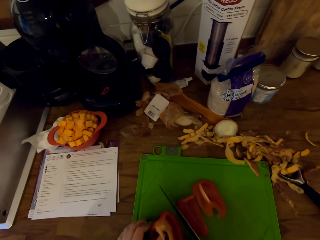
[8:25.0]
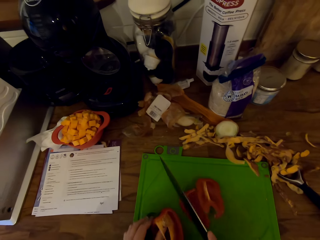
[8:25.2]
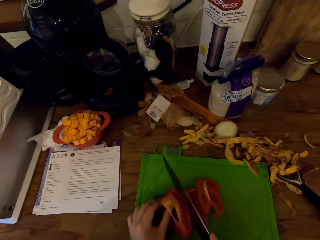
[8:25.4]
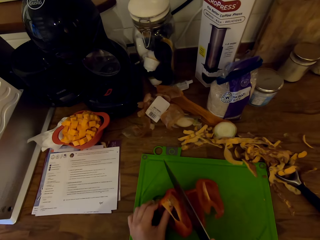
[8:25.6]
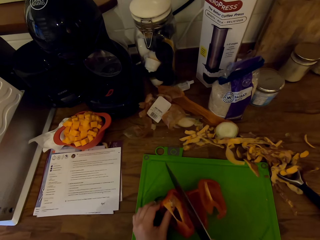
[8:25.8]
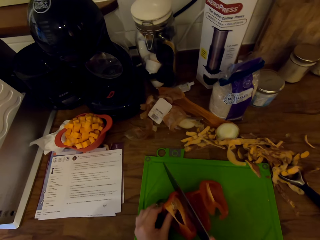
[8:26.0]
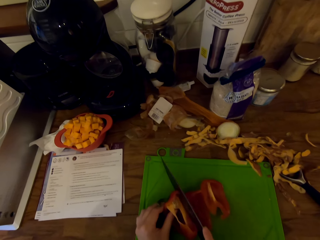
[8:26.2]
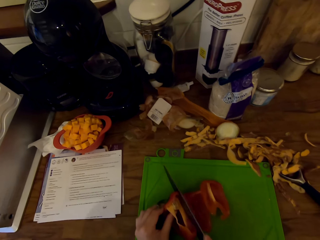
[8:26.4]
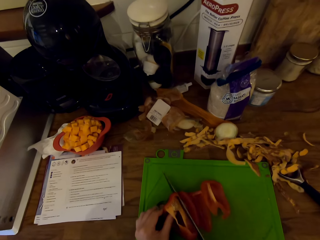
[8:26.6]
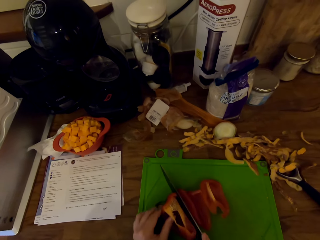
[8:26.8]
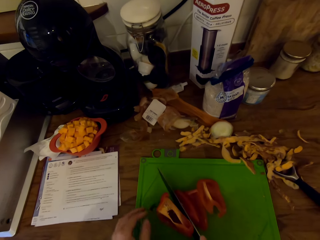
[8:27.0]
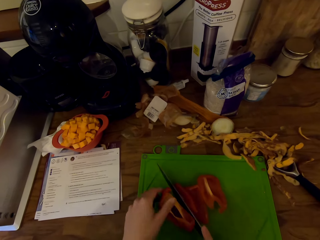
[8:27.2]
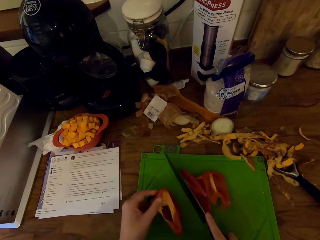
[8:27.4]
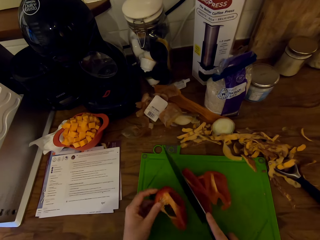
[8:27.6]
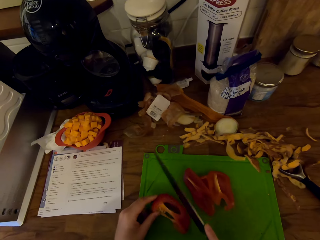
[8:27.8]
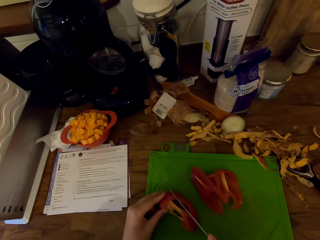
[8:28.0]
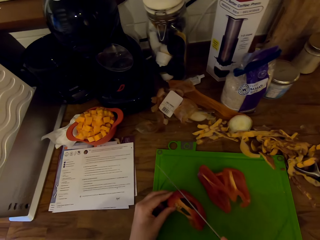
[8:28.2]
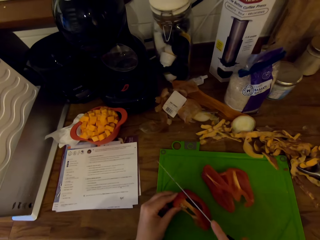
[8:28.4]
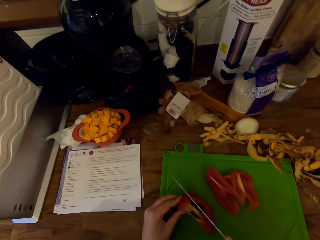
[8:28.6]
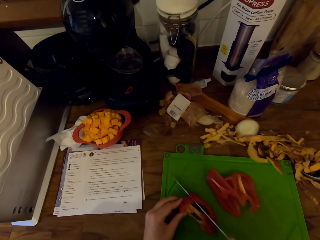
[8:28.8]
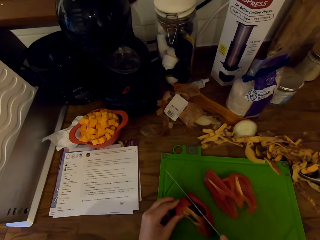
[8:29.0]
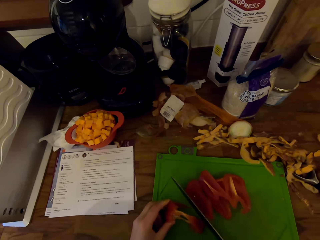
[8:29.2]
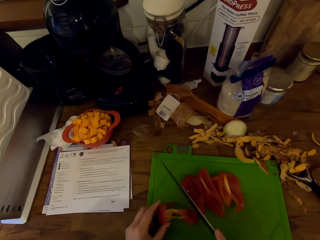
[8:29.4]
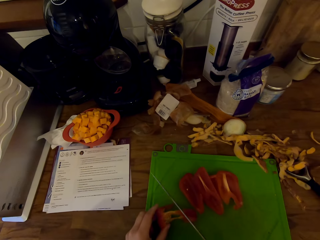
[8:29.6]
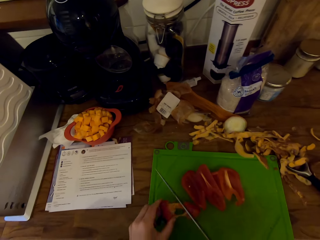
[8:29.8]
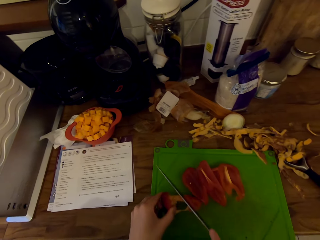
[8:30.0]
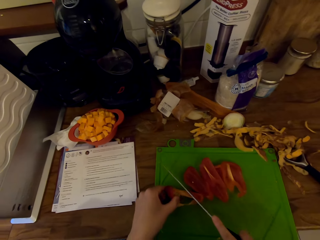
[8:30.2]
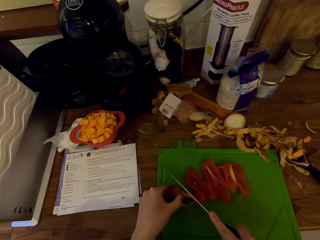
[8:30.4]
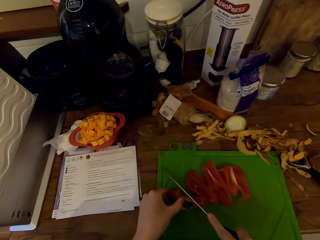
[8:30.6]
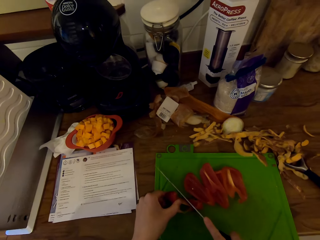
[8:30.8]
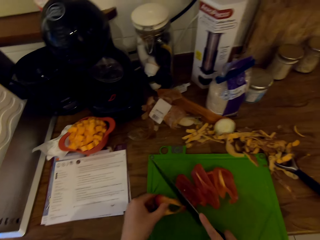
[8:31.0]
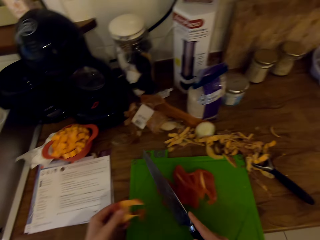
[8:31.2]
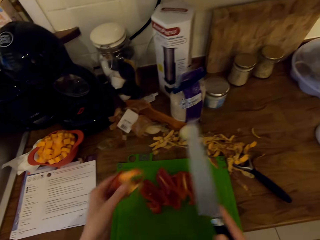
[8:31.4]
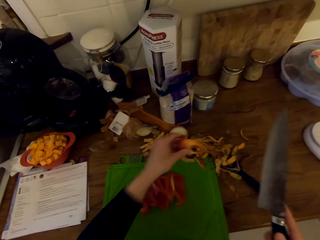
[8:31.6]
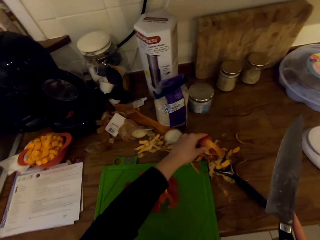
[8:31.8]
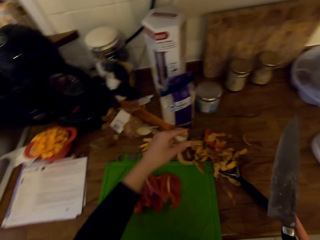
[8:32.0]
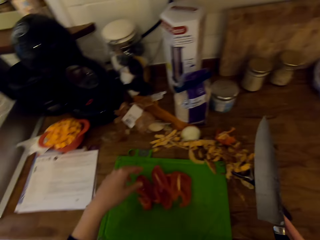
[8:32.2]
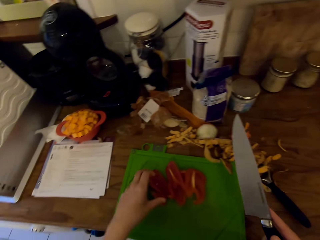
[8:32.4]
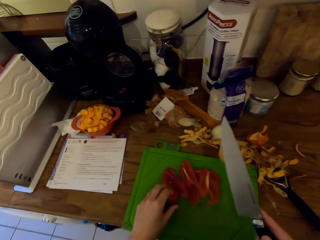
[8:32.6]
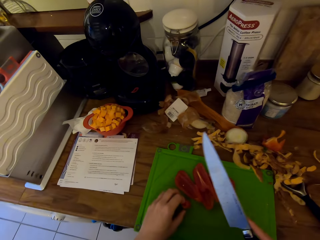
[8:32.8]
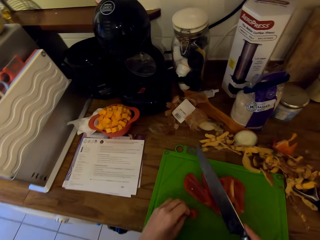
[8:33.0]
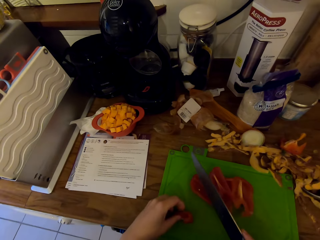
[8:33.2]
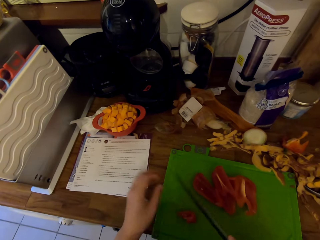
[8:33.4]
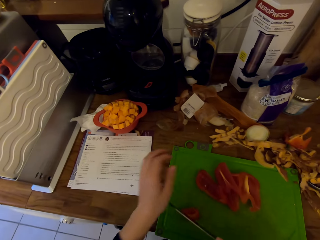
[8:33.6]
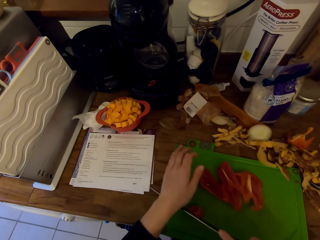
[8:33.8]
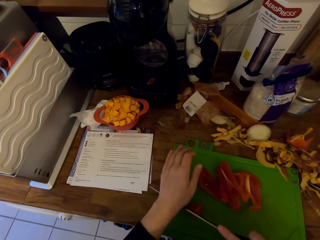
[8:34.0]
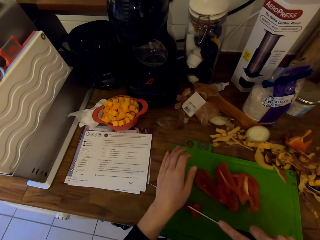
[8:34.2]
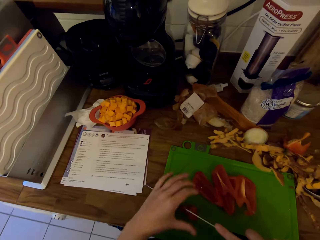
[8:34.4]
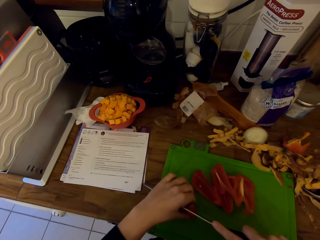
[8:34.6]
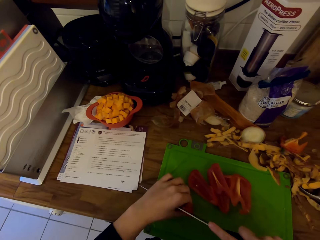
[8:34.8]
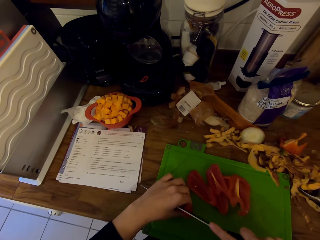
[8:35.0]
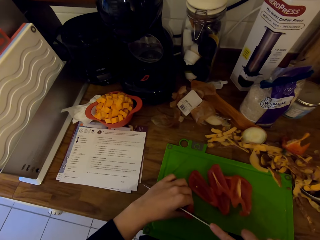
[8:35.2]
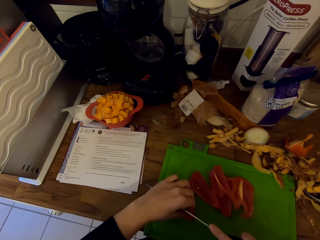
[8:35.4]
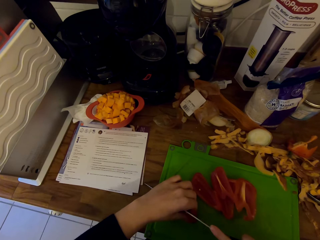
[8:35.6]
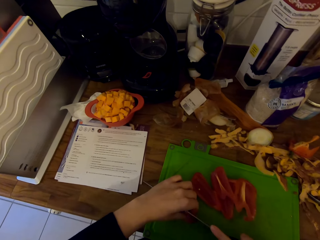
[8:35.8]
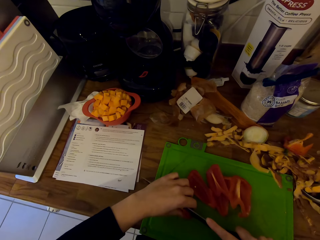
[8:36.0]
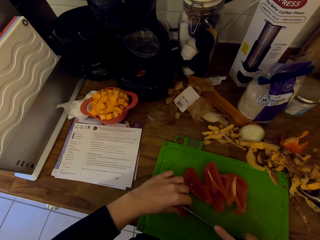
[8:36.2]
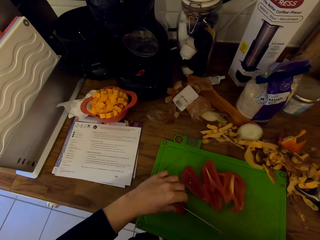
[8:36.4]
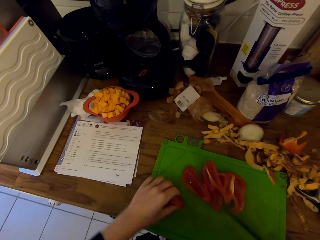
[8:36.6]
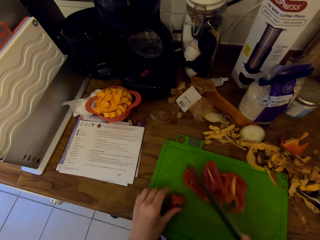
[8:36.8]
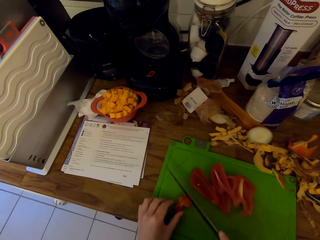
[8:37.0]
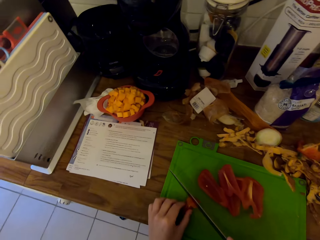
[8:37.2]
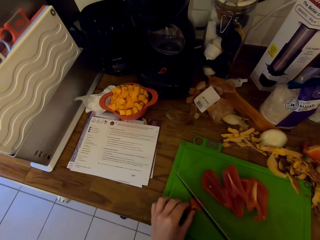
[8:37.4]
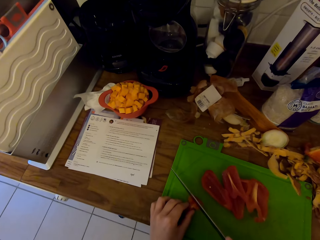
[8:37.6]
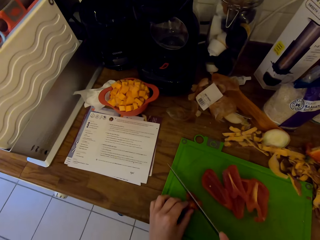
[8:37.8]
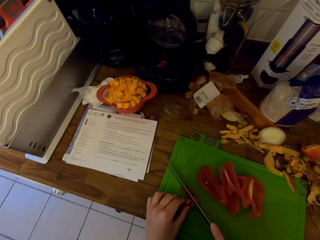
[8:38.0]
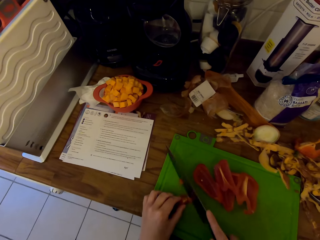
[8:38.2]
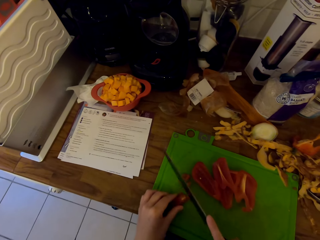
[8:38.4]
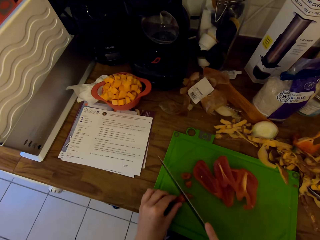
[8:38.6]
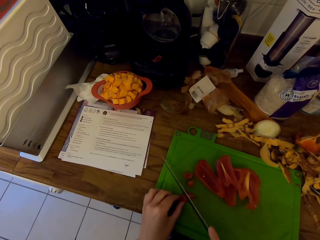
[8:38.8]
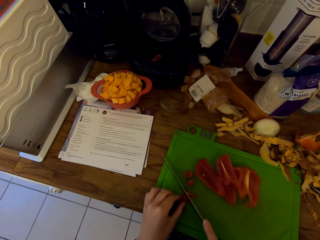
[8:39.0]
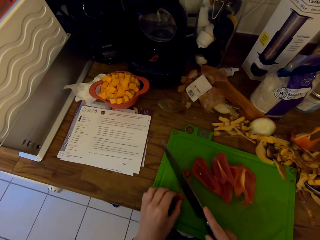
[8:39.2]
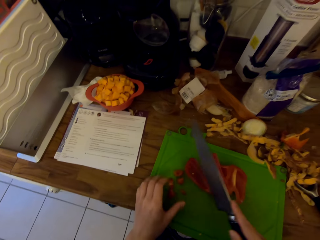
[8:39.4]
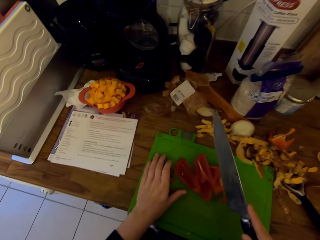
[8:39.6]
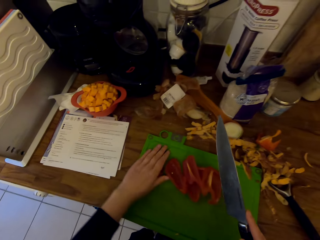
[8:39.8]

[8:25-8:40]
The camera wearer places a part of the bell pepper on the sweet potato peels. They adjust the position of a piece of the bell pepper. They cut the bell pepper into pieces with the knife.

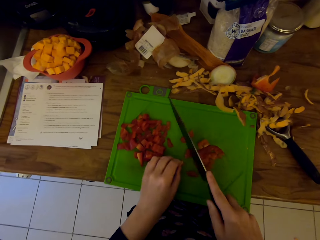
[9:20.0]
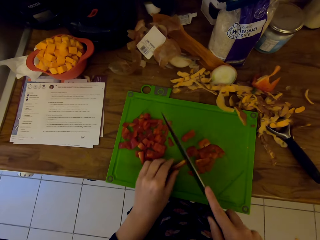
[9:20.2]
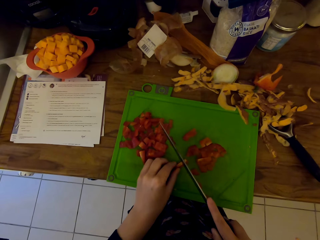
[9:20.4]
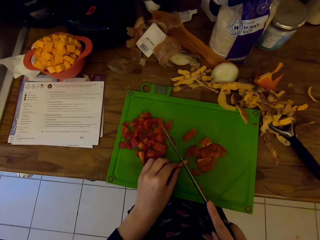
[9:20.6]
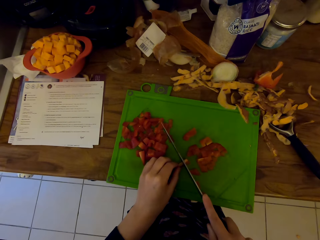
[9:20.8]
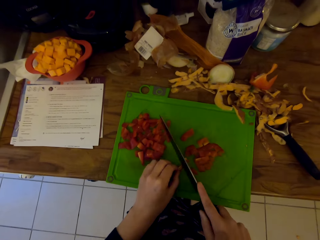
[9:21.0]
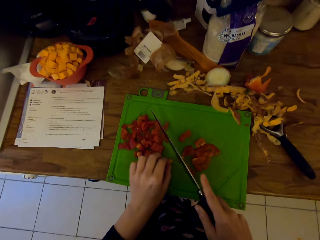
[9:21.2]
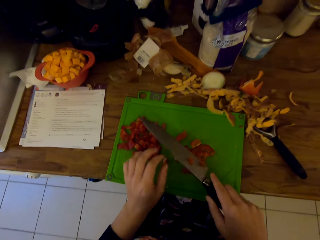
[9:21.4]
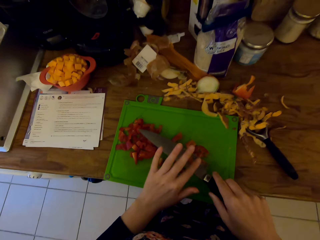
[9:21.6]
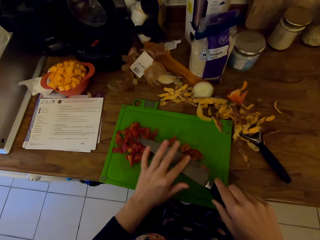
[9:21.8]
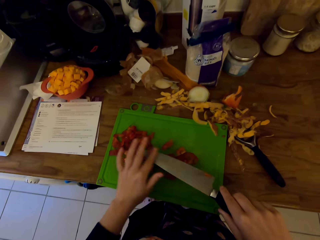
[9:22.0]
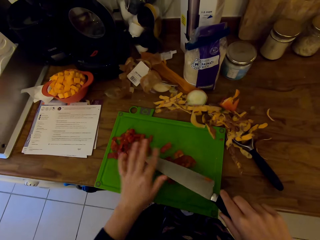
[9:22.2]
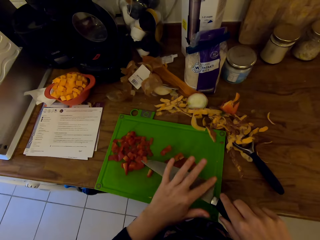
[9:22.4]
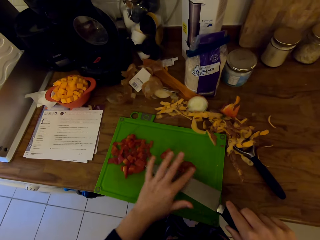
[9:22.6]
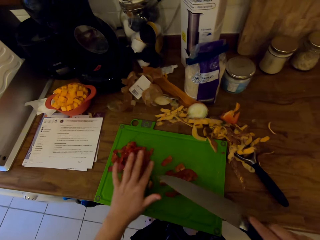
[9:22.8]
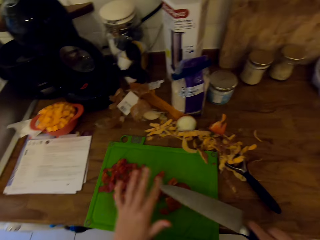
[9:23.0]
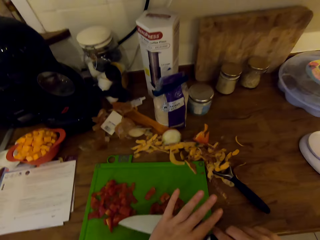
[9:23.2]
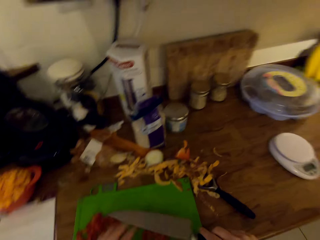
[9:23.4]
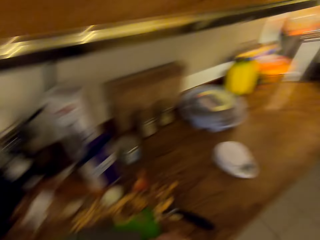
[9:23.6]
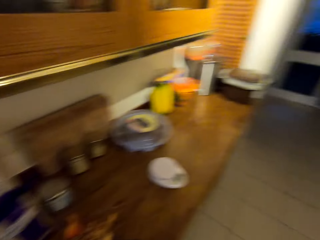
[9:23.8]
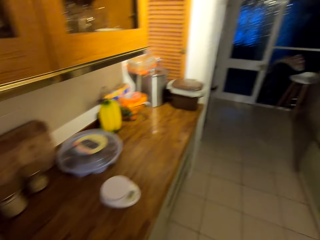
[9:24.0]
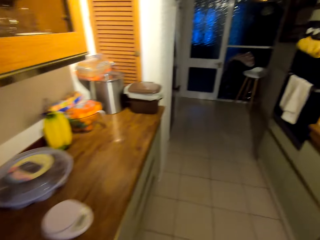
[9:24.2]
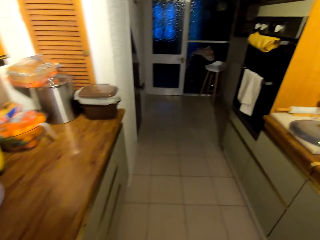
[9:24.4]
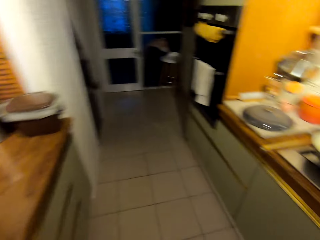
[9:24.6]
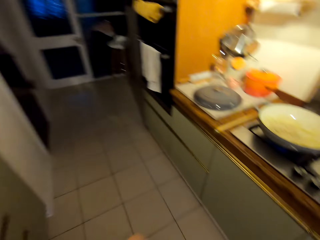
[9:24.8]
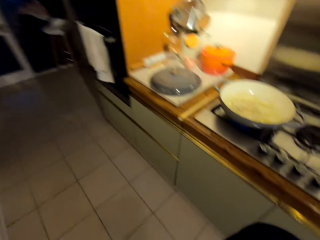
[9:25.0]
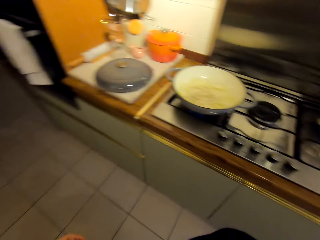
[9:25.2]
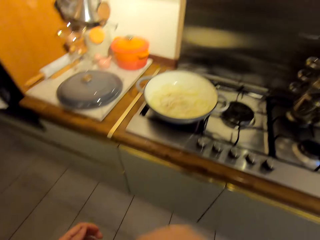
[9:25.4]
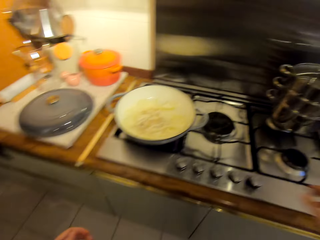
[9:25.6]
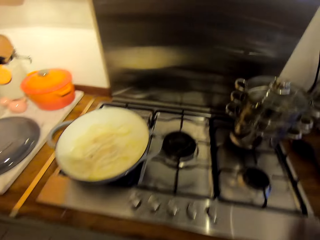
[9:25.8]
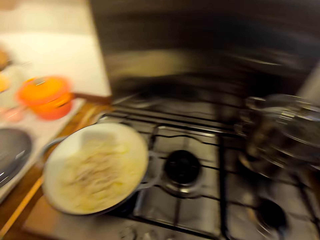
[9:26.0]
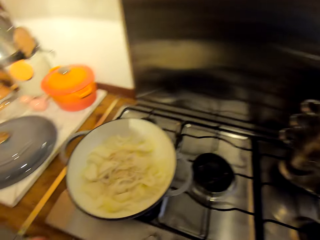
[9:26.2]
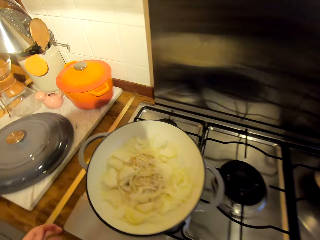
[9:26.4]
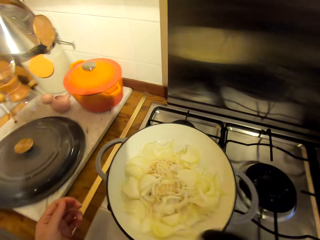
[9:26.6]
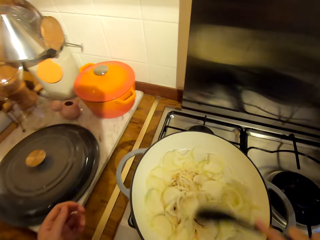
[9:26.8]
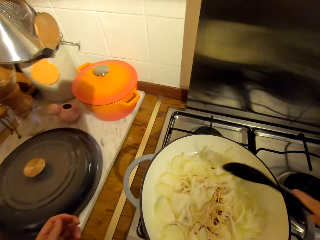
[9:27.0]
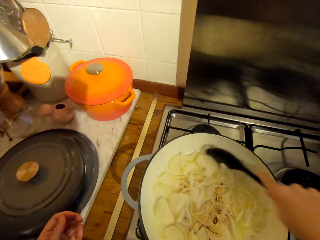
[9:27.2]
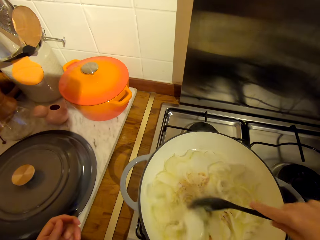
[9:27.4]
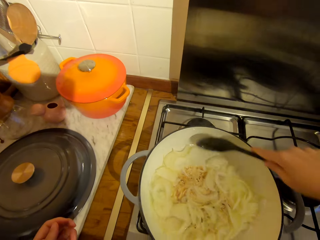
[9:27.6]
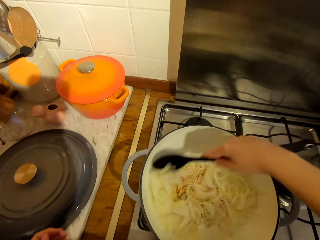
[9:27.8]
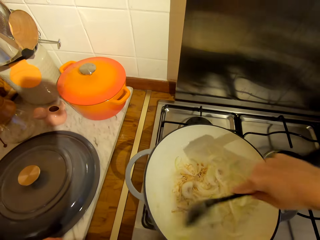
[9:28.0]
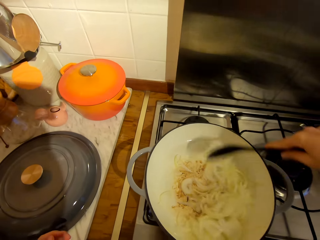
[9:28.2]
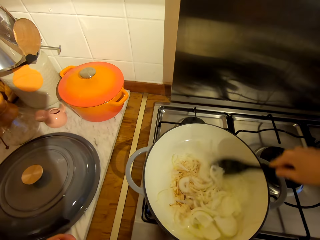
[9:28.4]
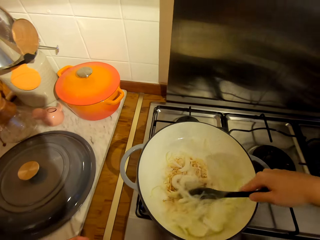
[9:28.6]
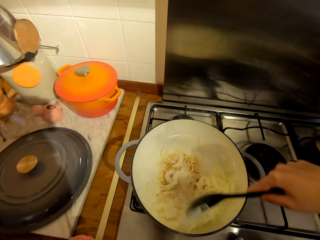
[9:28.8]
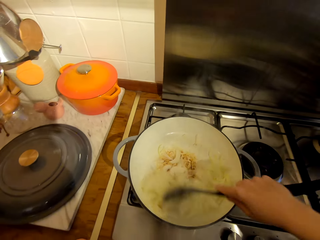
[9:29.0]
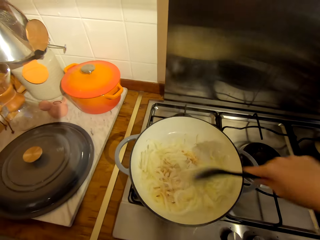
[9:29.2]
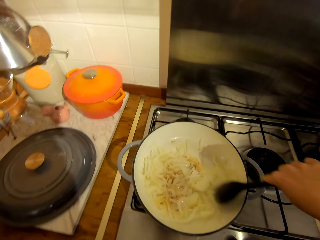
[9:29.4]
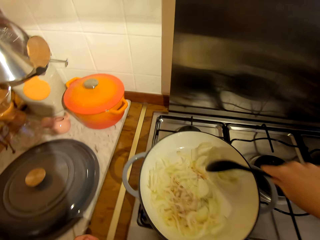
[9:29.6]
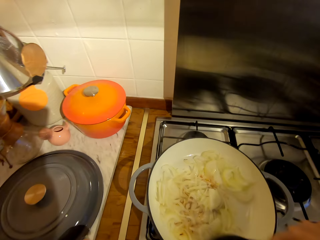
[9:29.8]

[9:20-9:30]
The camera wearer wipes the knife with her hand. She walks towards the cooker. She turns around the kitchen. She stirs the onions with the spoon.
